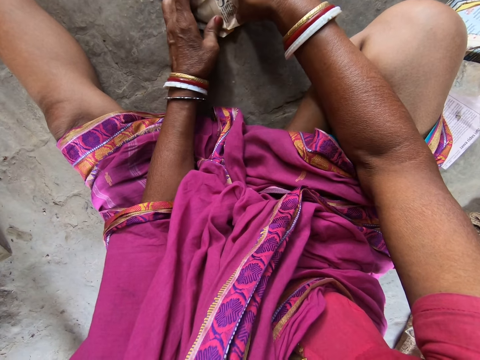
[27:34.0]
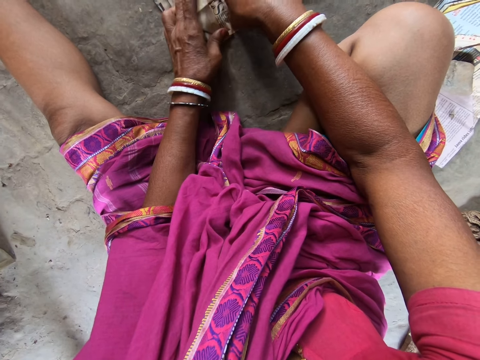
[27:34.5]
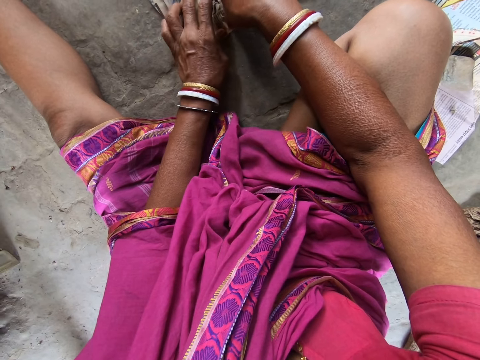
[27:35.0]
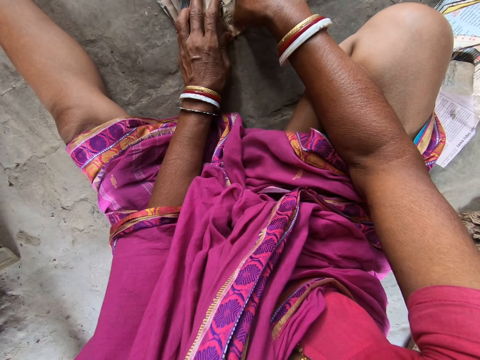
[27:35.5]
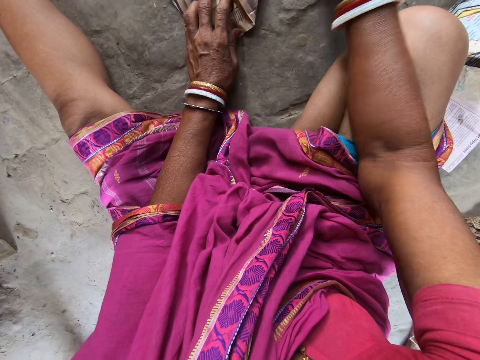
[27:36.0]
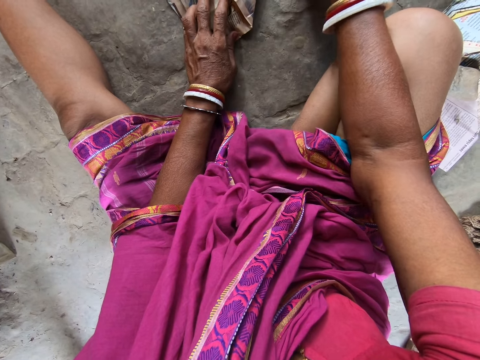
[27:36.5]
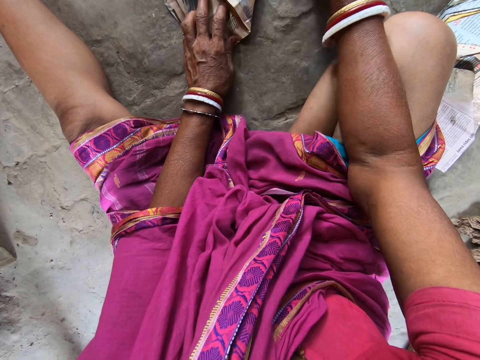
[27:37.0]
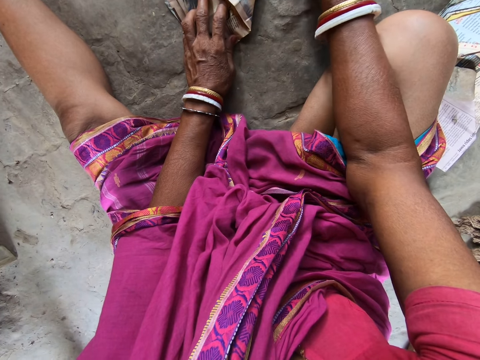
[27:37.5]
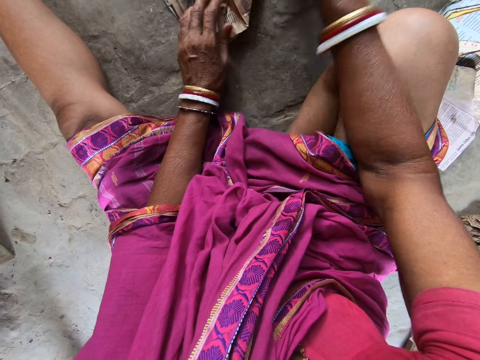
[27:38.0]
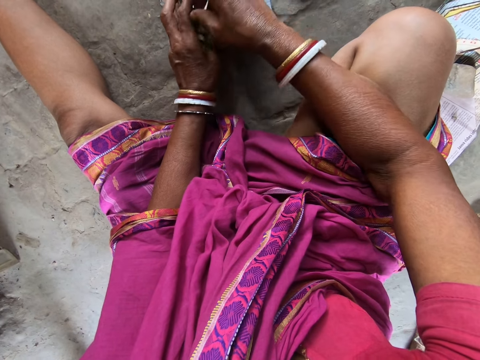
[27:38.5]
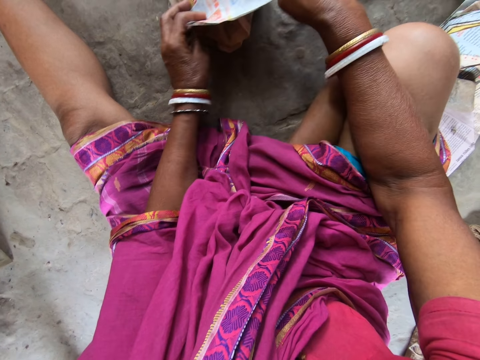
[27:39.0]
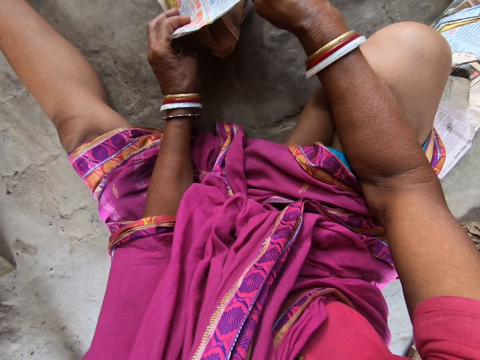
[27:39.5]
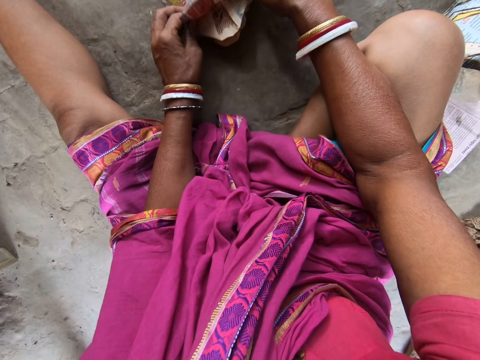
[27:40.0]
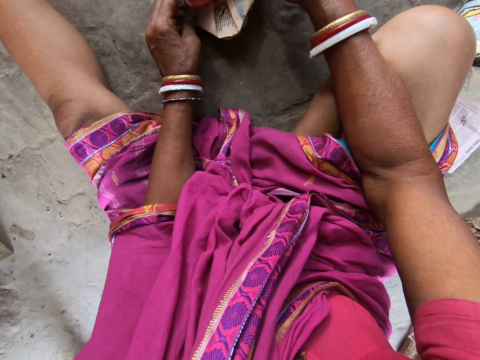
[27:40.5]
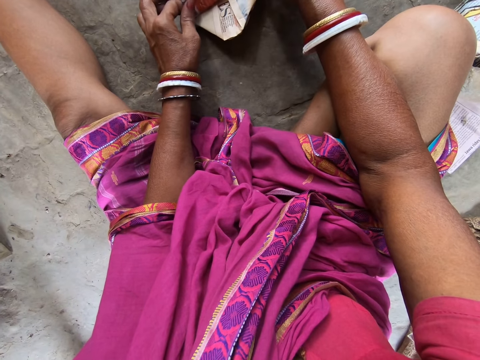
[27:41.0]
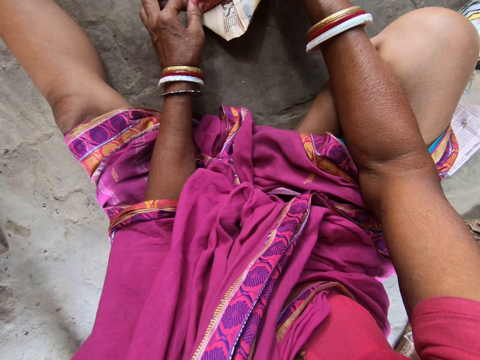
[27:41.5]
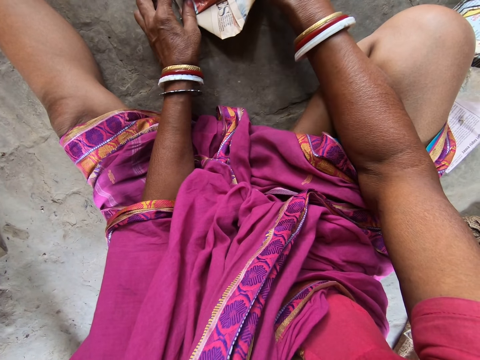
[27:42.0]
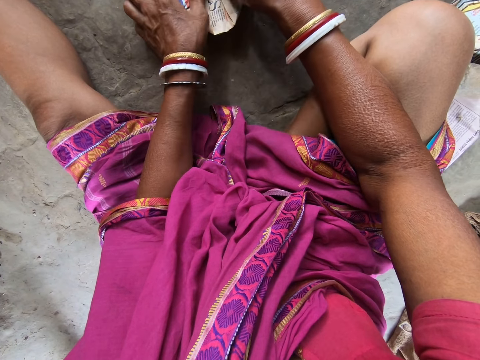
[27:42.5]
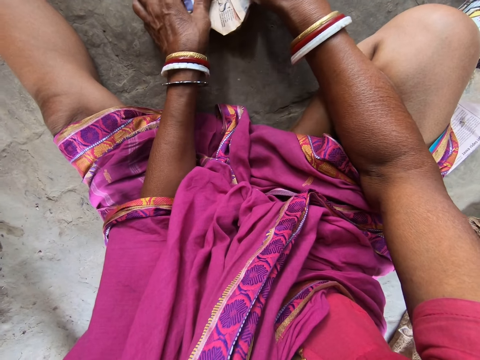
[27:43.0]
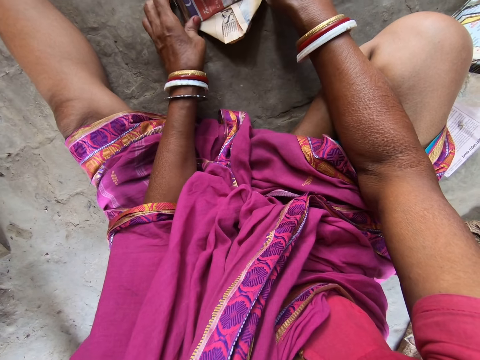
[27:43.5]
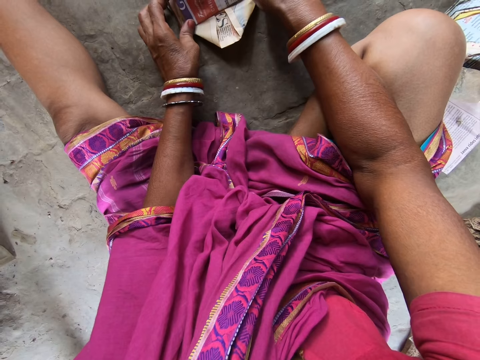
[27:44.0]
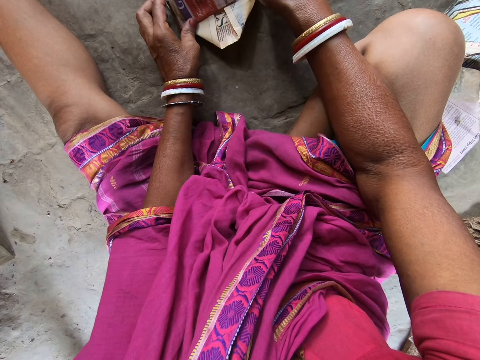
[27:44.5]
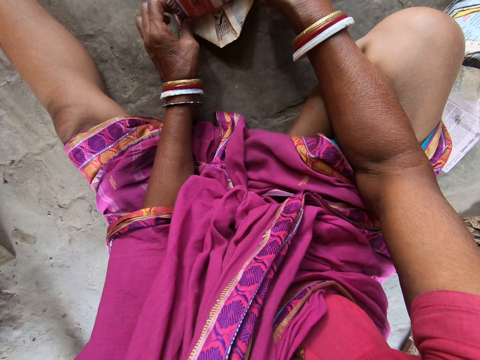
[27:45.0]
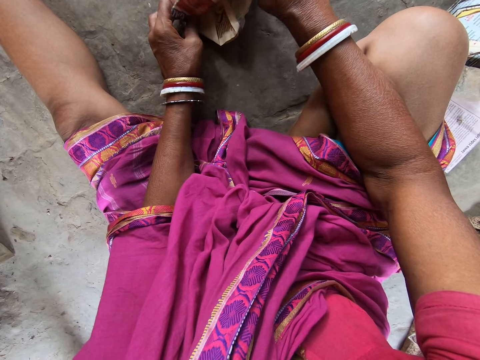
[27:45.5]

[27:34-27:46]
The camera wearer picks paper. She passes a piece of paper from her right hand to her left hand. She folds the piece of paper on the pieces of paper on the floor with both hands.

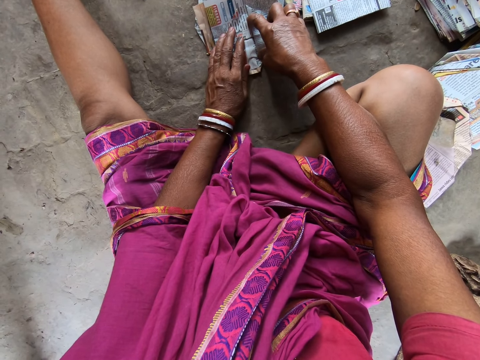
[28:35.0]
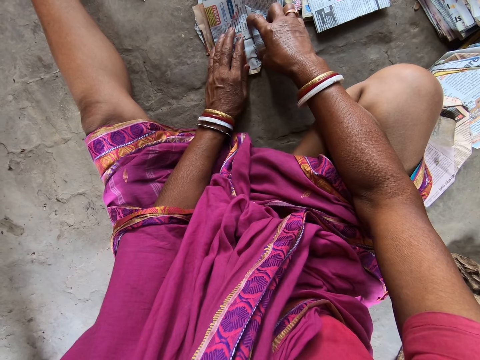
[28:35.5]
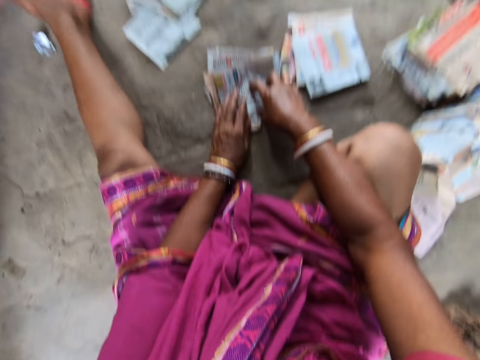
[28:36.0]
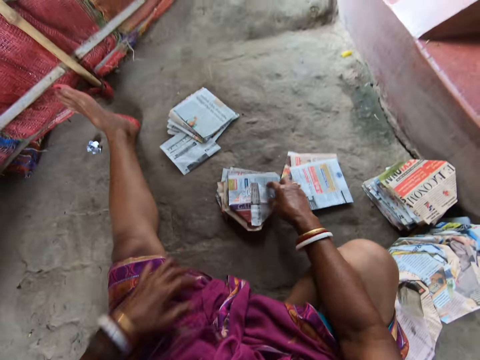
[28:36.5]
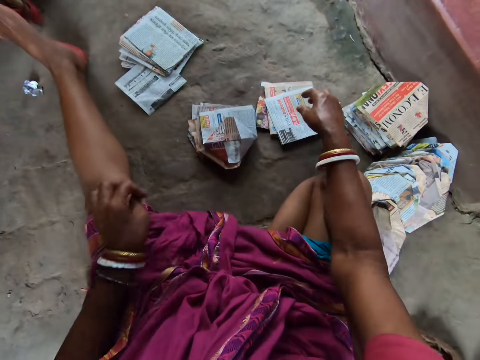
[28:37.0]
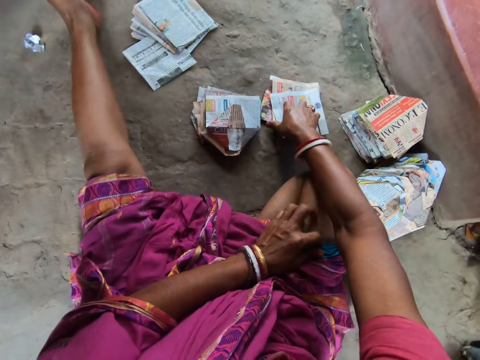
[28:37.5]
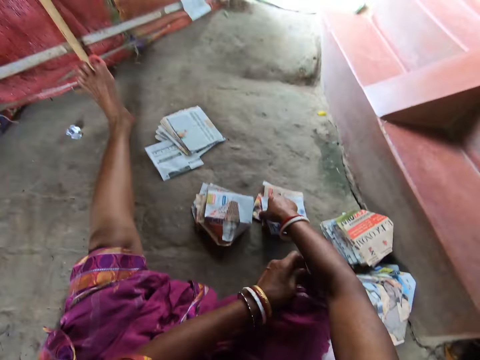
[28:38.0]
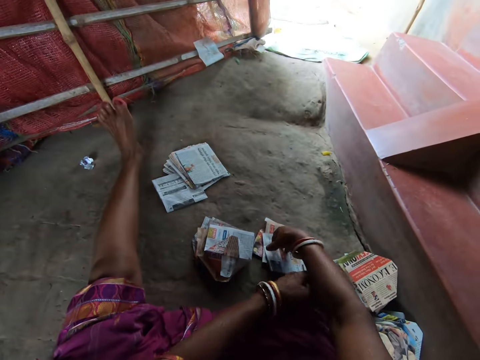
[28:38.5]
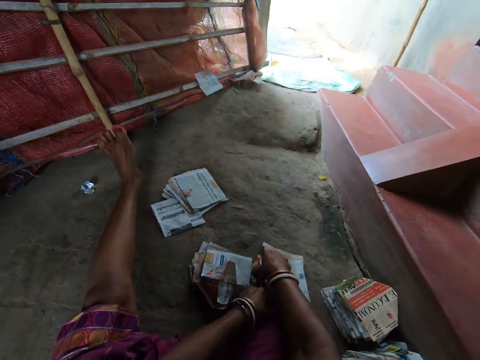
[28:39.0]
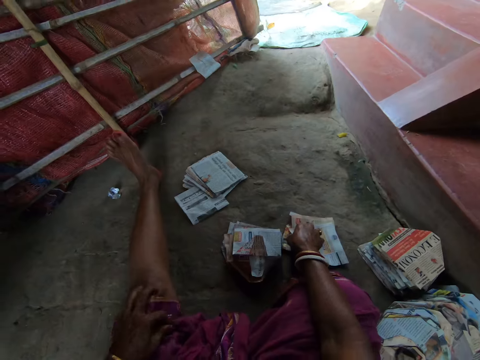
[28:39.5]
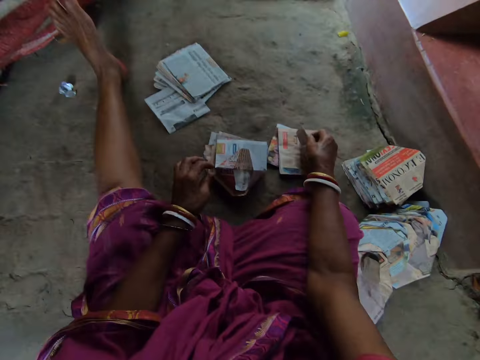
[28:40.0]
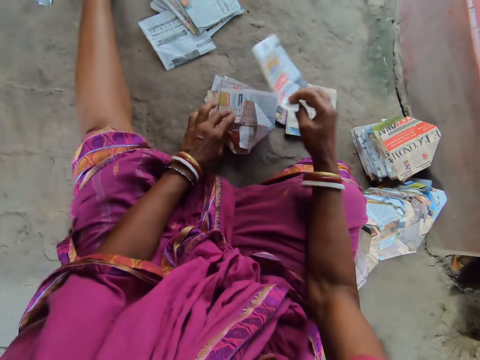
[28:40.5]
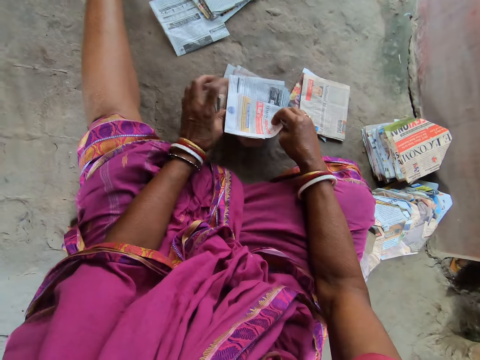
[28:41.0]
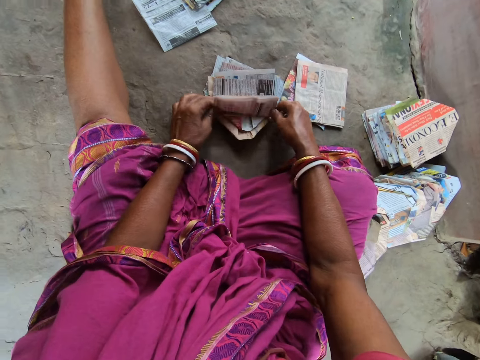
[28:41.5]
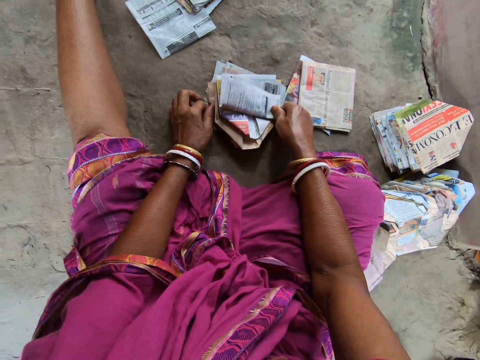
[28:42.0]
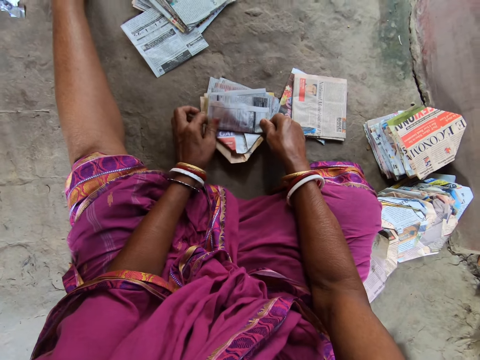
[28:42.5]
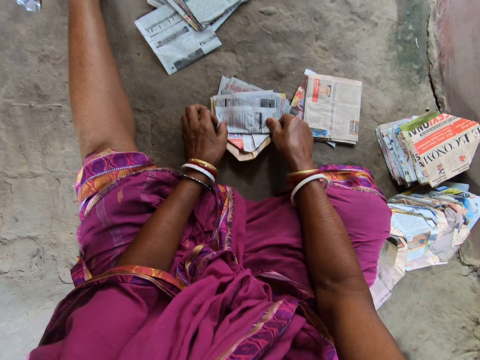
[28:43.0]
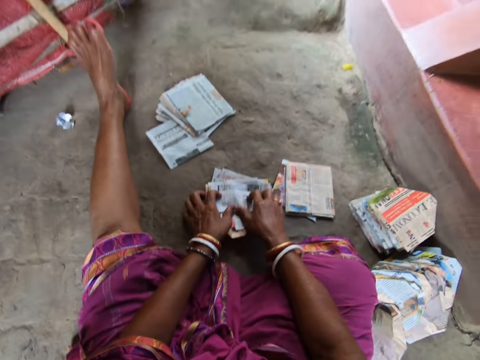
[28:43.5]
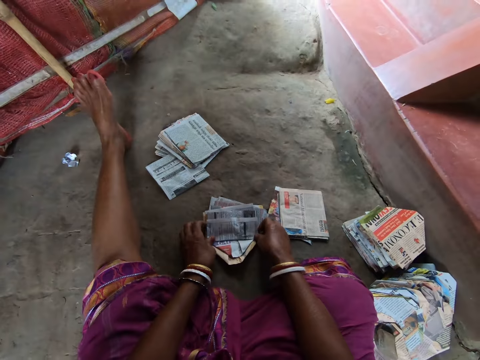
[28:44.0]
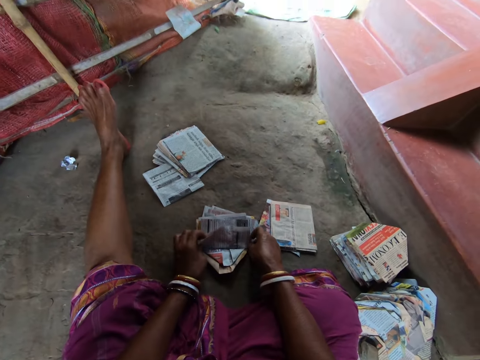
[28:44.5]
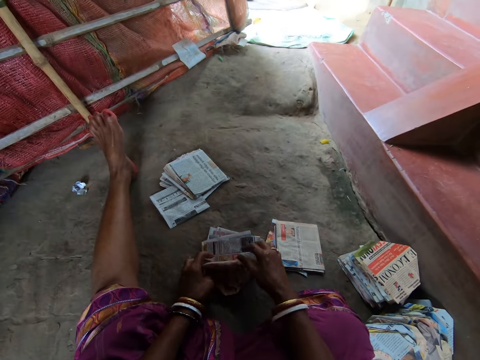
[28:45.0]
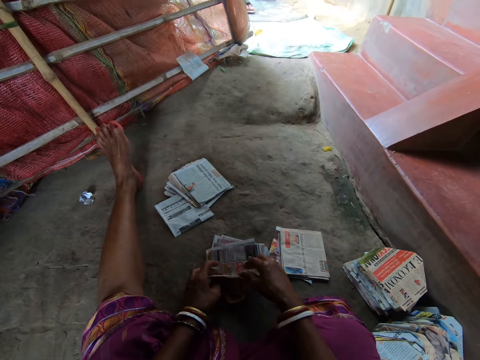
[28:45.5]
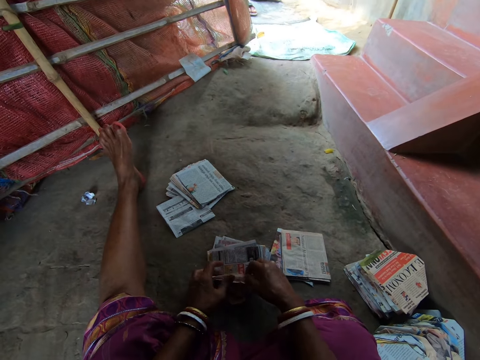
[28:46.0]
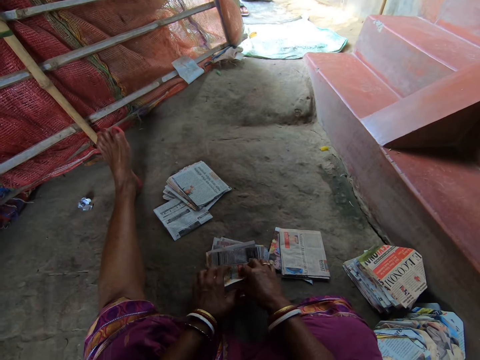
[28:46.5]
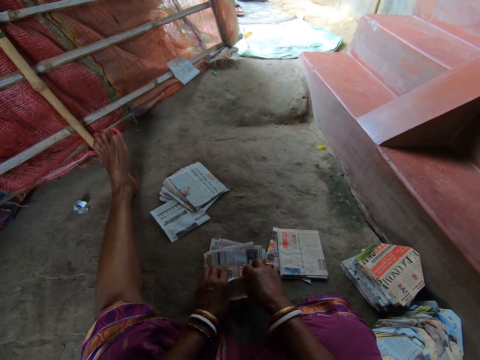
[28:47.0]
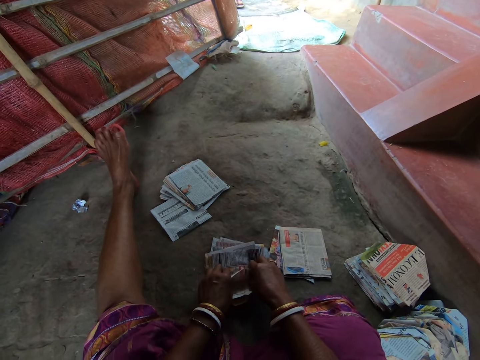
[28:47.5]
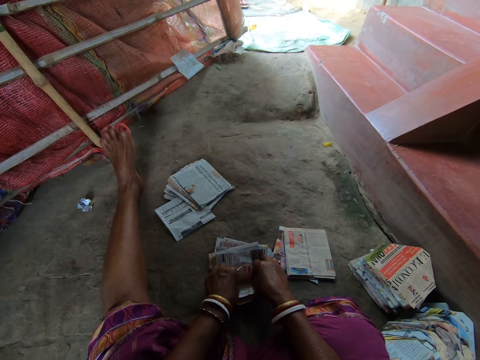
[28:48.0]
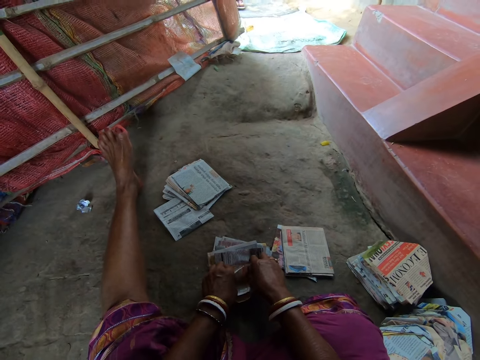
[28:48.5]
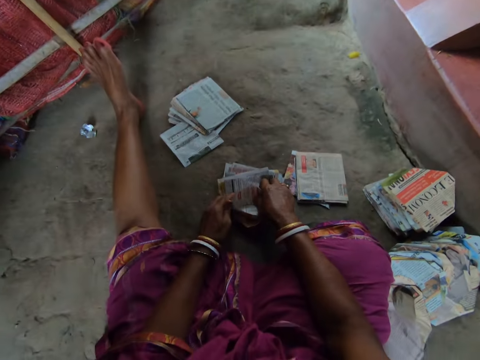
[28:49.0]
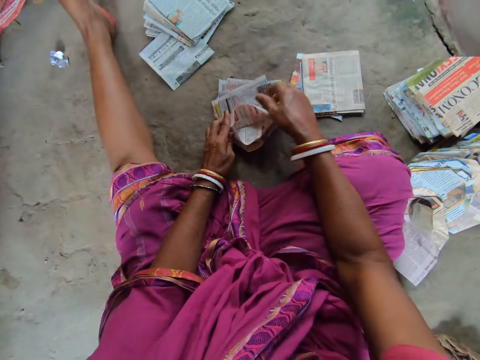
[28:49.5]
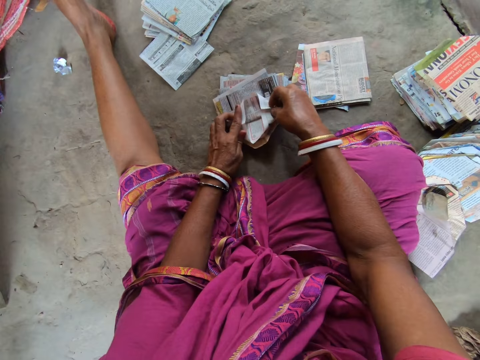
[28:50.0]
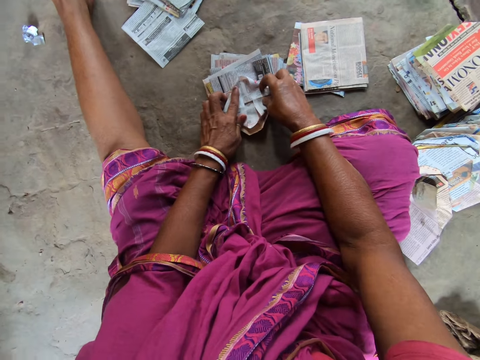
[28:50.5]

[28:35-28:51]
The camera wearer adjusts a wrapper on her body with her left hand. She stretches a cloth. She stretches the cloth. She picks a piece of paper from the pile of papers on the floor with her right hand. She folds the piece of paper on the pieces of paper on the floor with both hands. A man converses with the camera wearer. The camera wearer talks. She talks again.
